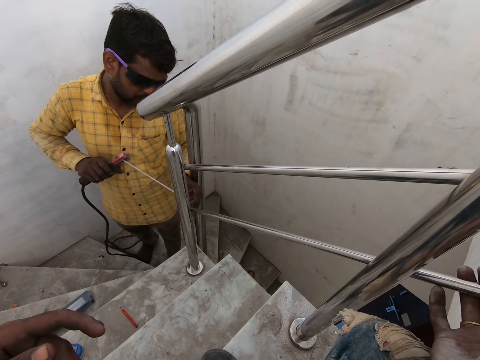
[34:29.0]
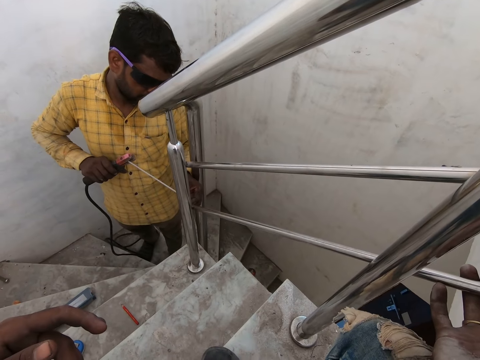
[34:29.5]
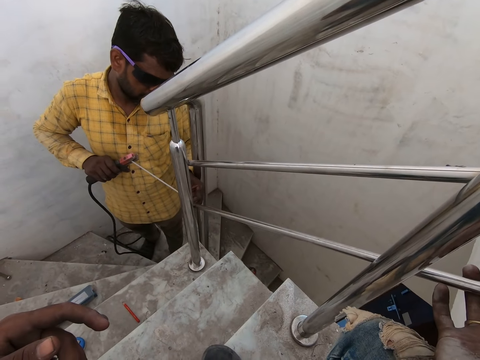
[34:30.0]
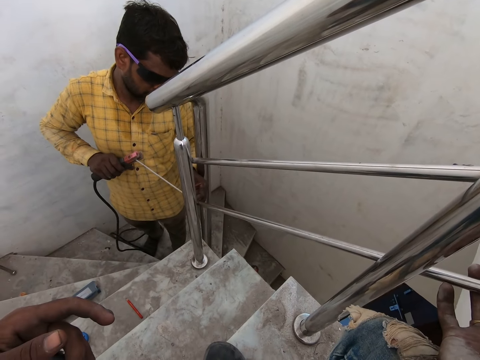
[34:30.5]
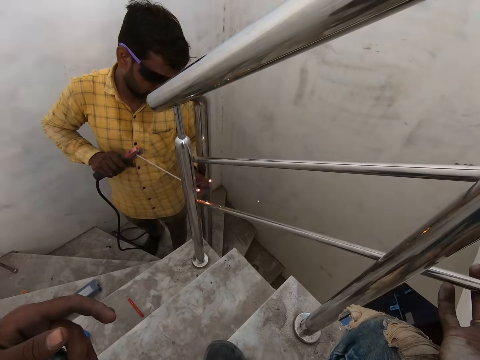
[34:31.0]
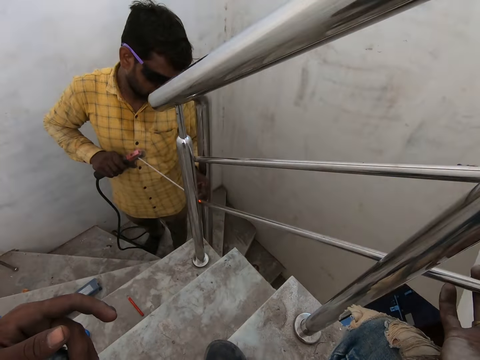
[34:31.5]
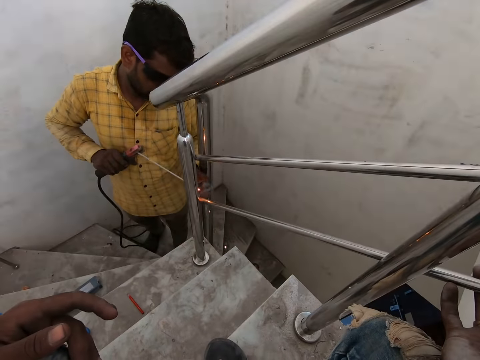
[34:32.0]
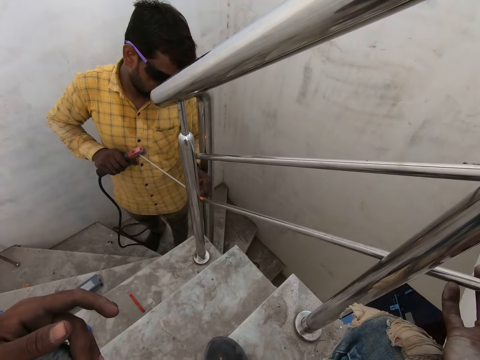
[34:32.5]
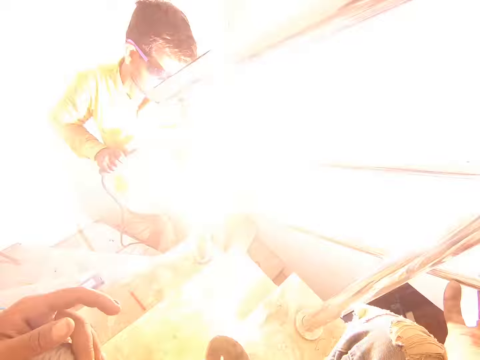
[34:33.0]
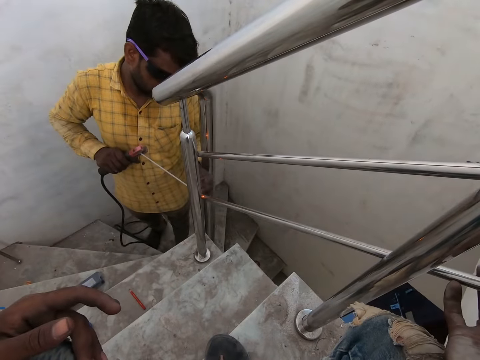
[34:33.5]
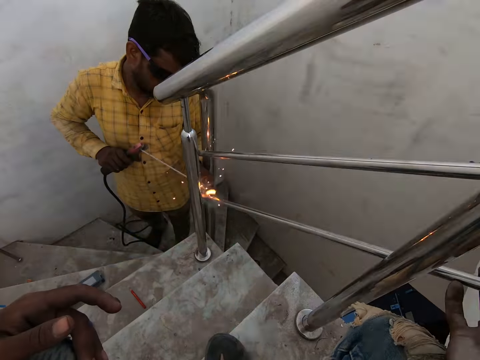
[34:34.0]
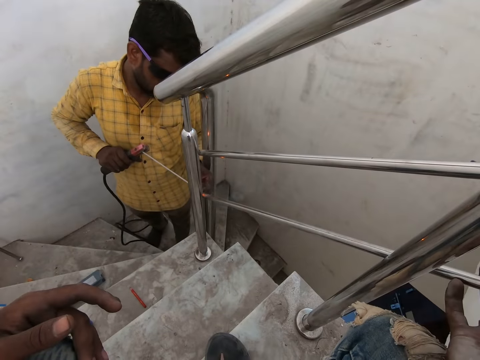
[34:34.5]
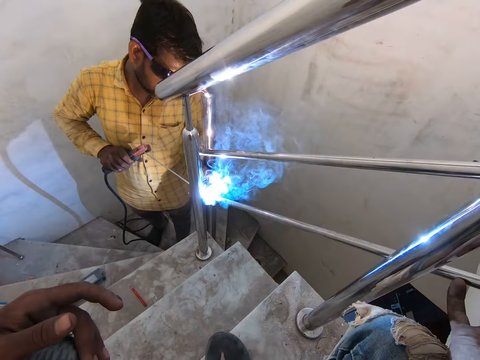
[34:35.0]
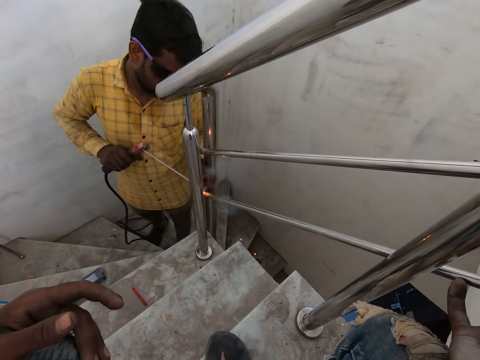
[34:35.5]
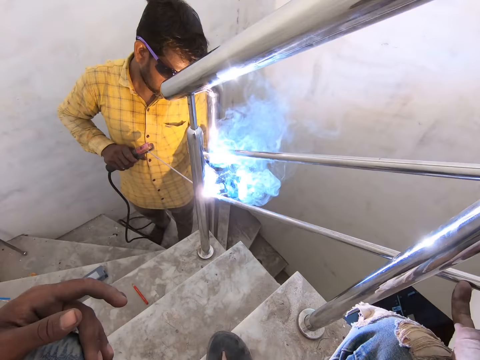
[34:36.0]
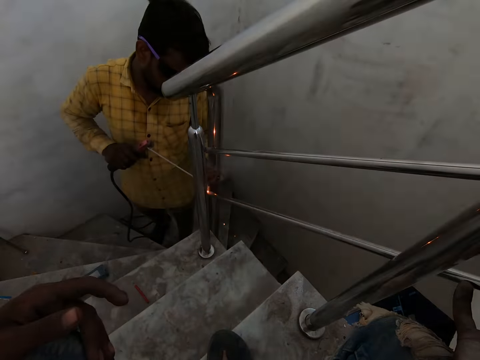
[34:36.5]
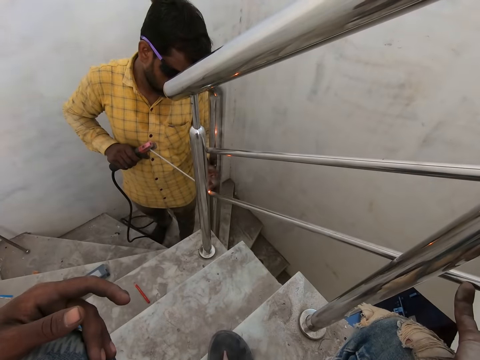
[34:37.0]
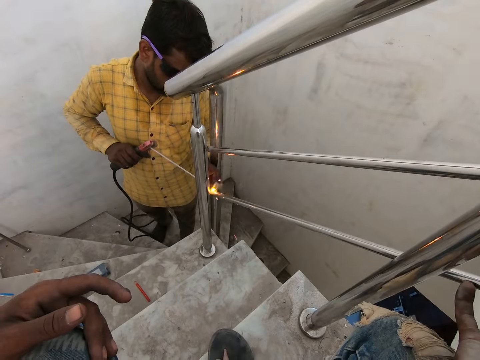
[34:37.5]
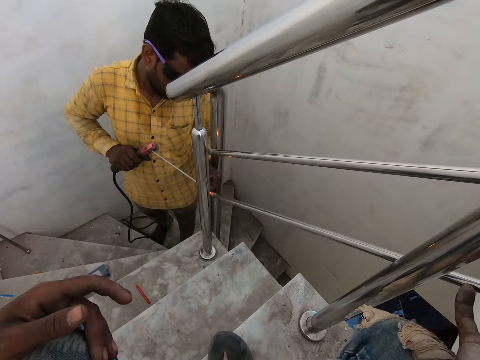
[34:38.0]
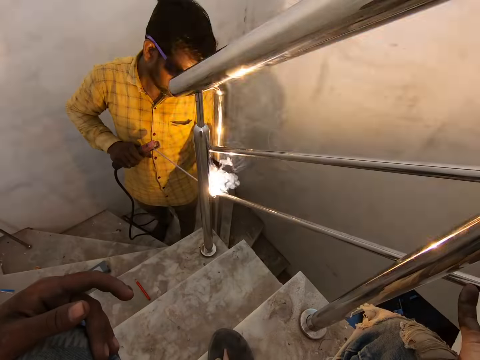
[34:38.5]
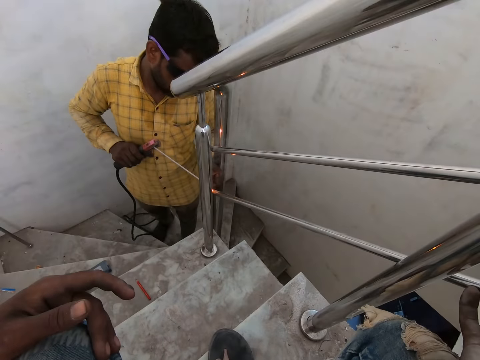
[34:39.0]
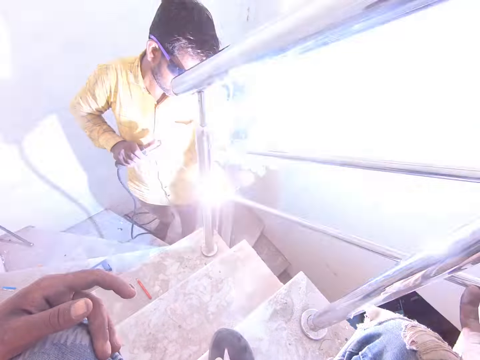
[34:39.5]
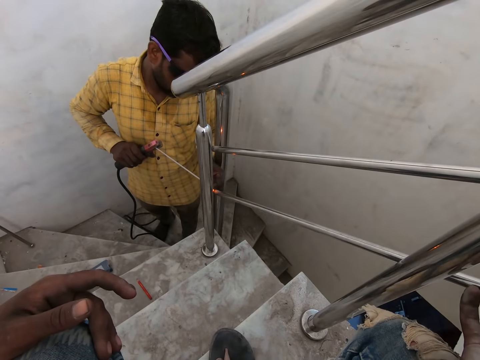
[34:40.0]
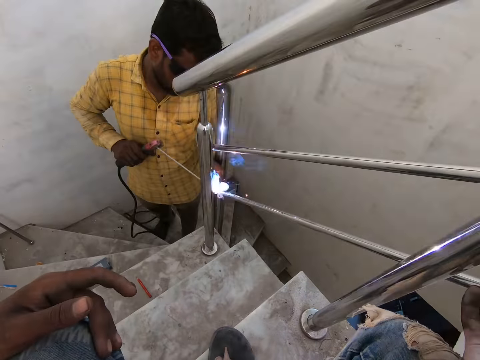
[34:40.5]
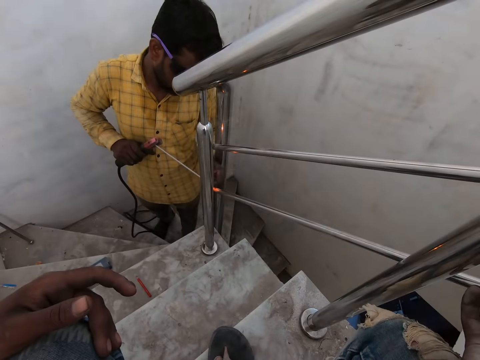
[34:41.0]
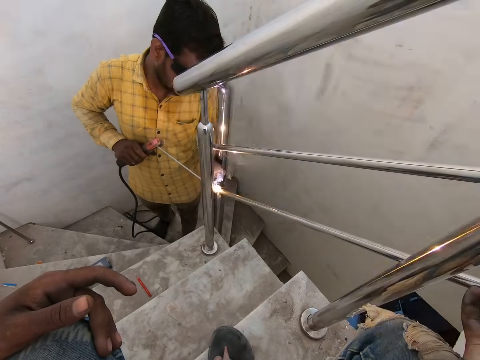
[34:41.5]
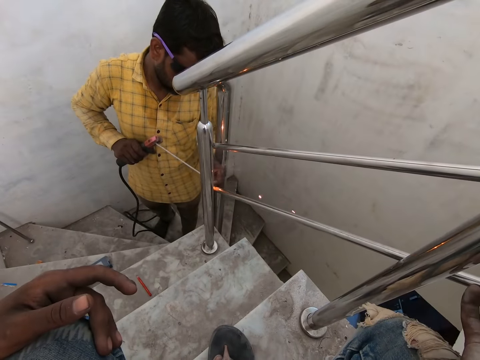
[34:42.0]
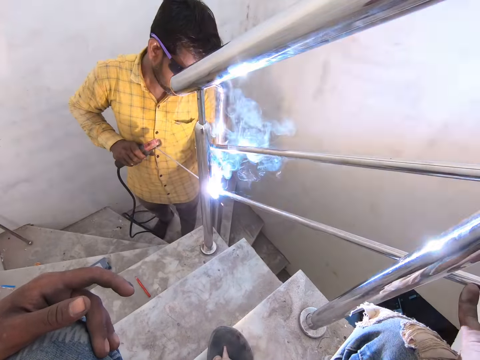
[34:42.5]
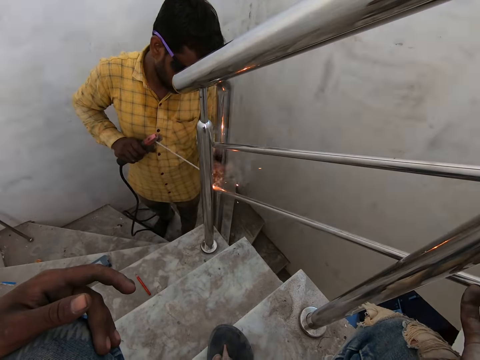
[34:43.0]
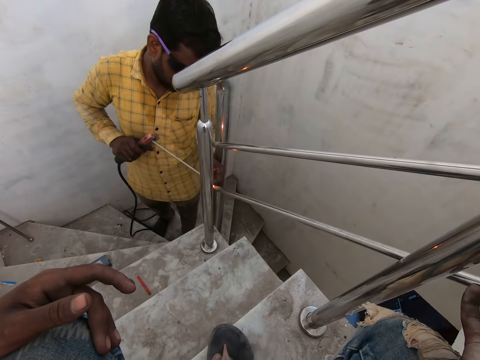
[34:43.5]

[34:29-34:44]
A man welds the stair railing to the metal baluster with the welding electrode in his right hand. The camera wearer stares at the man. They look at the left hand. They look at the weld sparks. They look at the left hand. They stare at the man. They look at the left hand. They stare at the man.

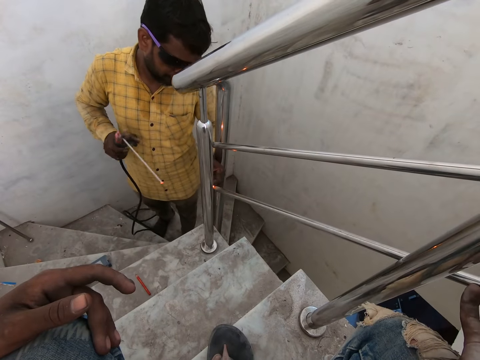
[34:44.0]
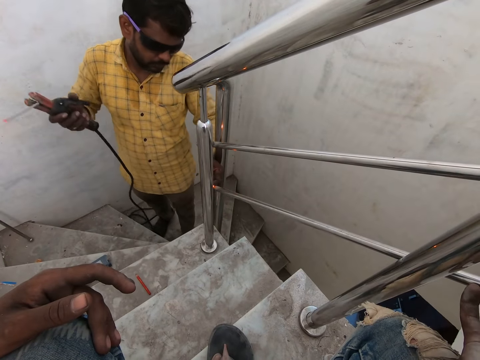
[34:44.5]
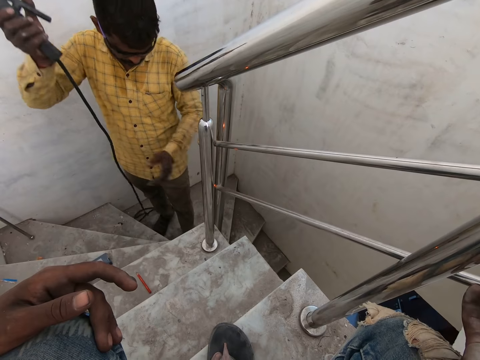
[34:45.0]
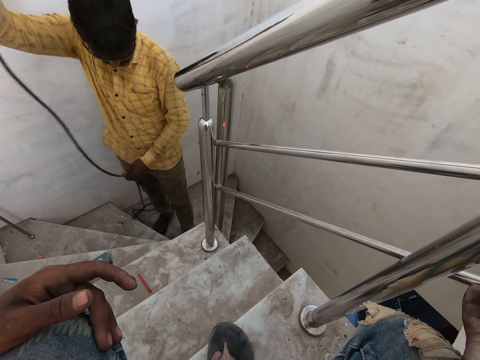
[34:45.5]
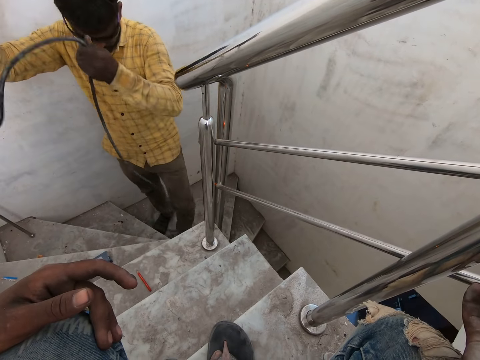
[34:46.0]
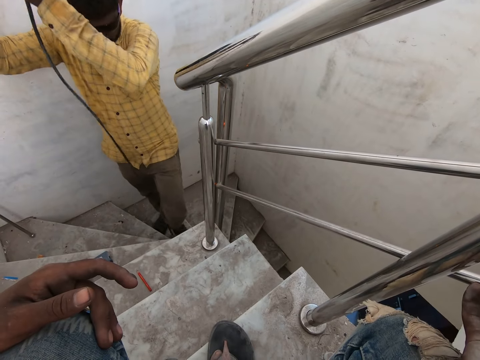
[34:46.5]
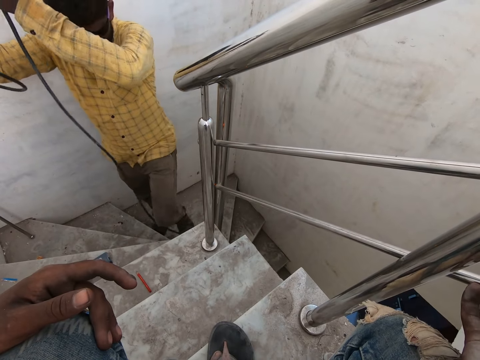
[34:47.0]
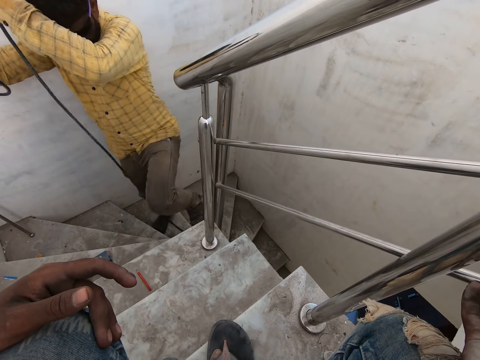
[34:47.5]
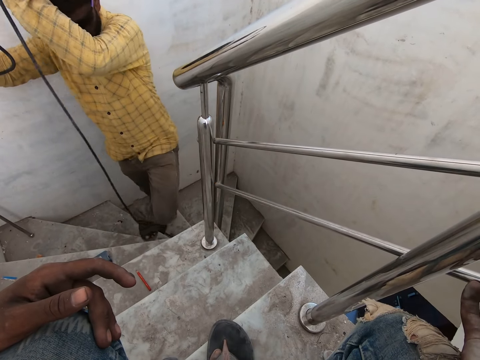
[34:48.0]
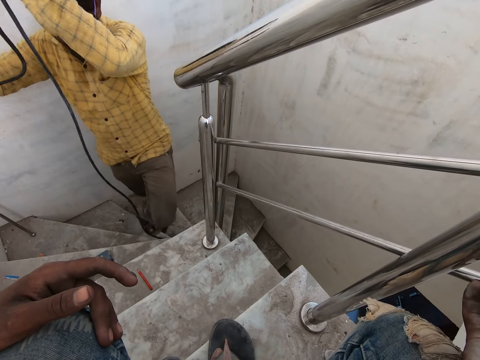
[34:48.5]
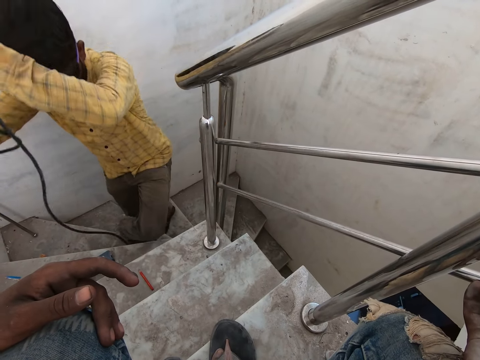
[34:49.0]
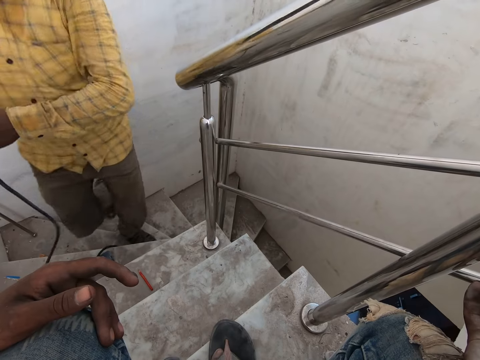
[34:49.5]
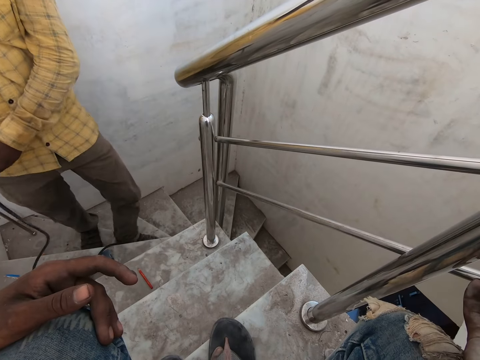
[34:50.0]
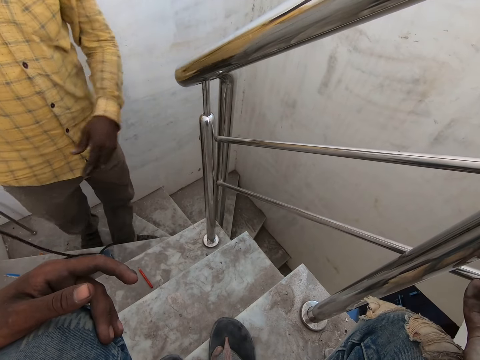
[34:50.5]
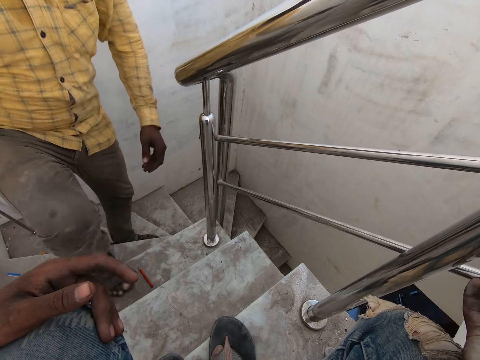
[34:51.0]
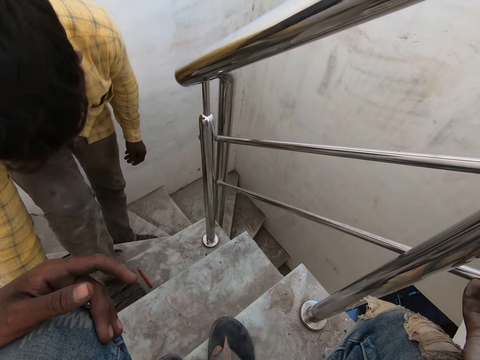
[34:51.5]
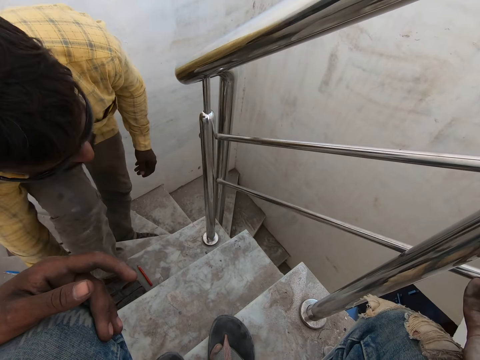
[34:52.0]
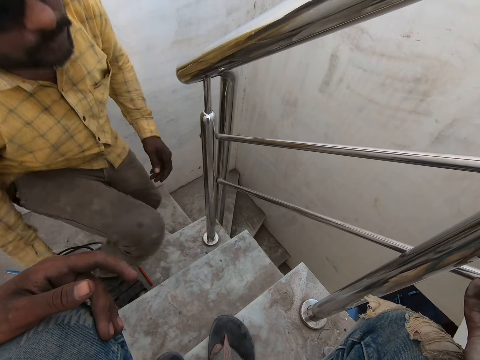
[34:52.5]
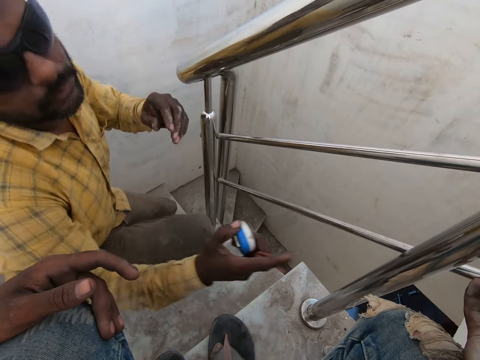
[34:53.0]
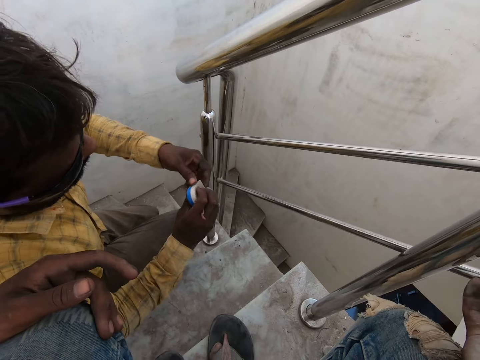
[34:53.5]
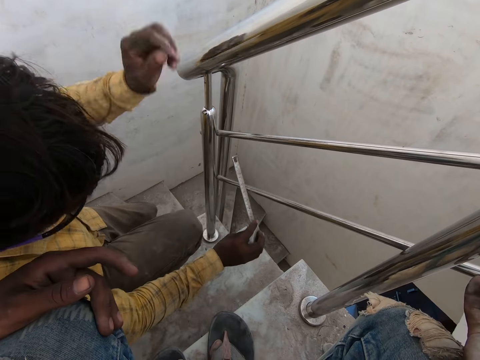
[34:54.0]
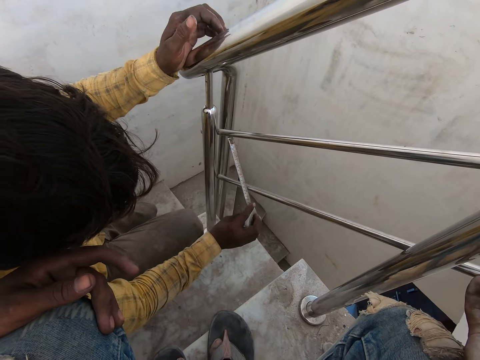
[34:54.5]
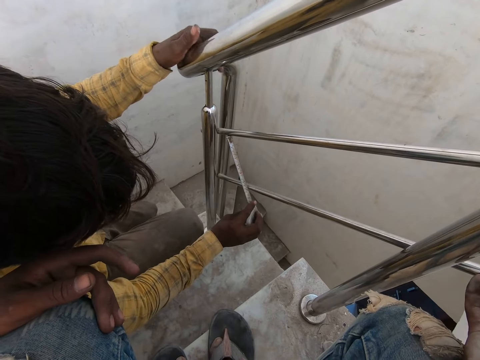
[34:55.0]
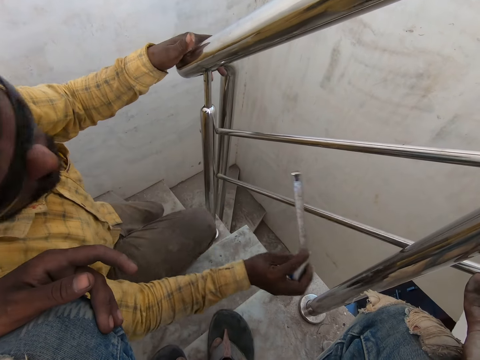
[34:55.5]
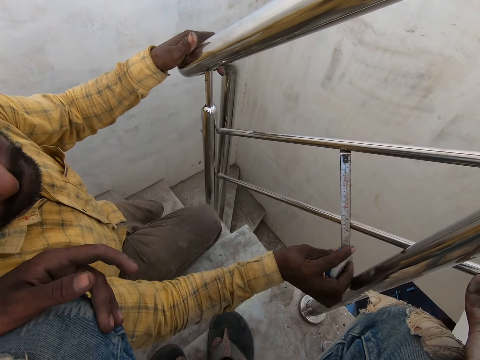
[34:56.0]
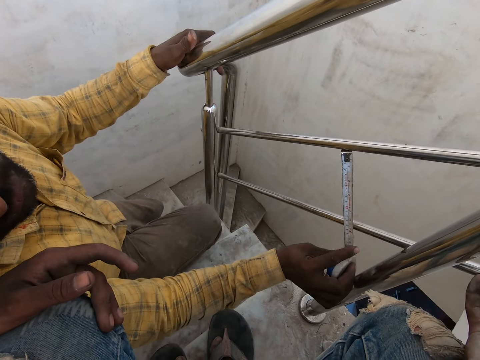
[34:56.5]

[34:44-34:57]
The camera wearer looks at the left hand. The man pulls the wire of the welding electrode in his left hand. The camera wearer stares at the man. They look at the left hand. They look at the man. The man picks up the measuring tape on the staircase with his right hand. The camera wearer looks at the left hand. The man measures spaces between the stair railings on the metal balusters with the measuring tape in his right hand. The camera wearer looks at the man.
